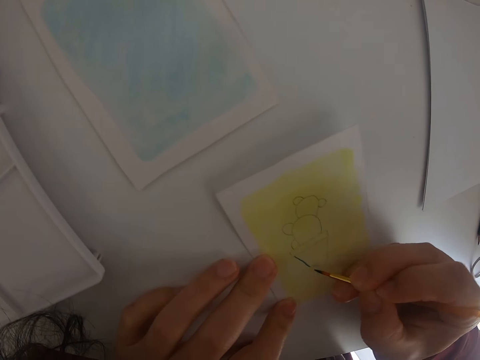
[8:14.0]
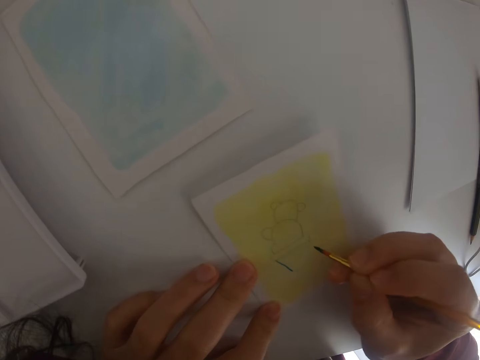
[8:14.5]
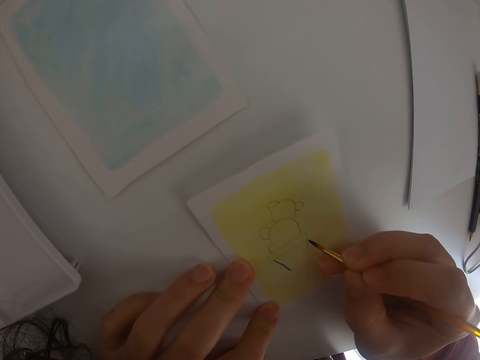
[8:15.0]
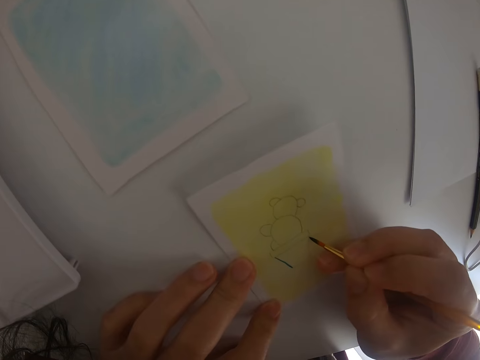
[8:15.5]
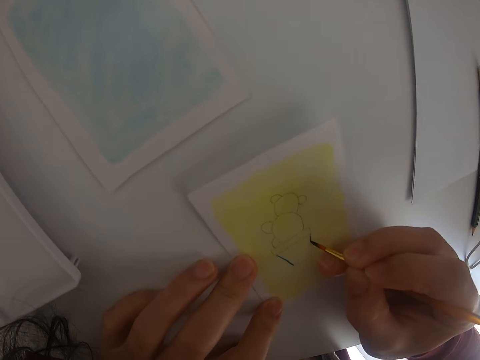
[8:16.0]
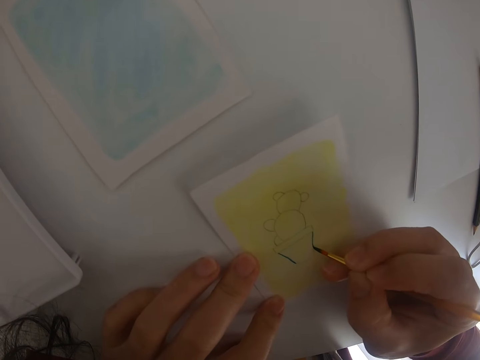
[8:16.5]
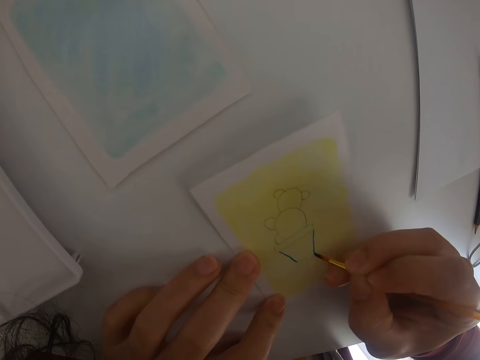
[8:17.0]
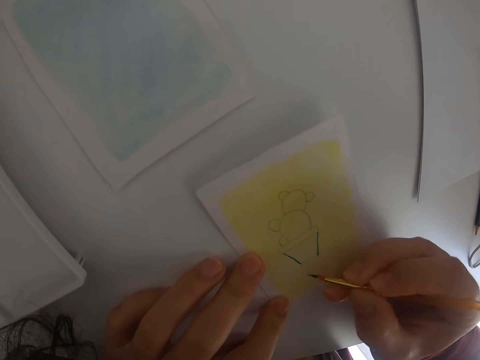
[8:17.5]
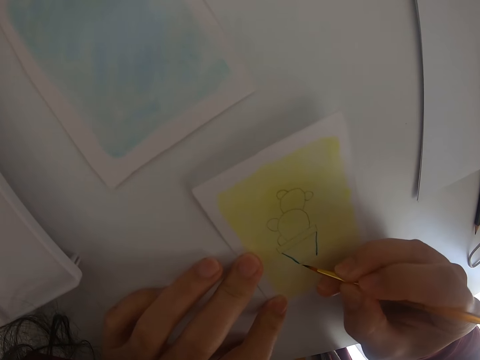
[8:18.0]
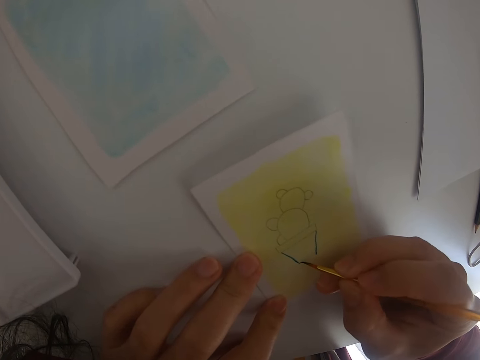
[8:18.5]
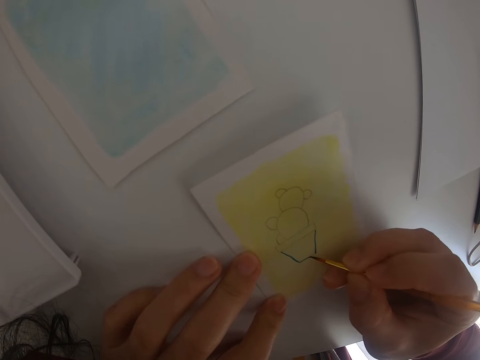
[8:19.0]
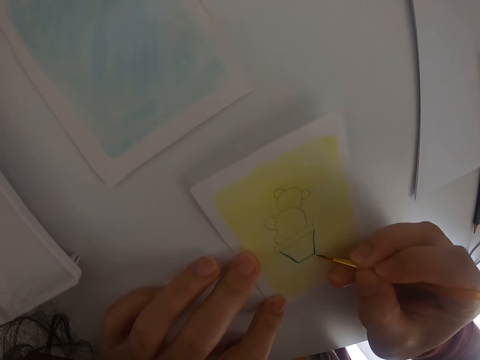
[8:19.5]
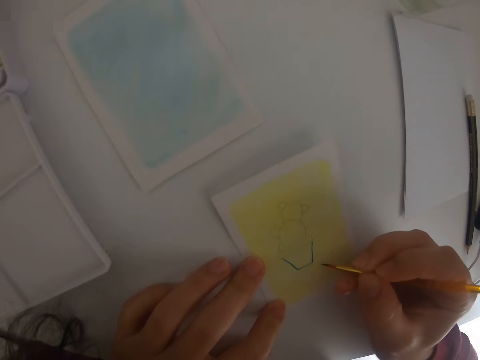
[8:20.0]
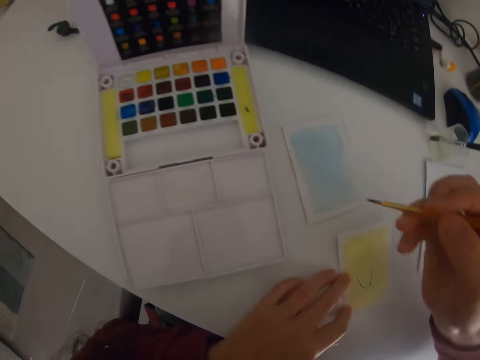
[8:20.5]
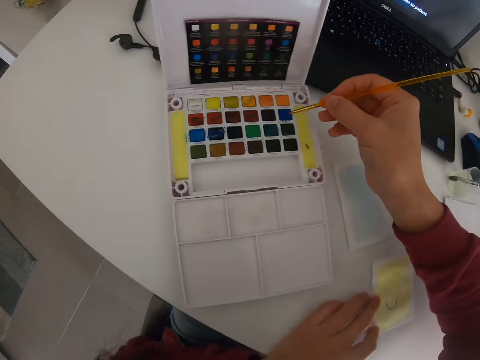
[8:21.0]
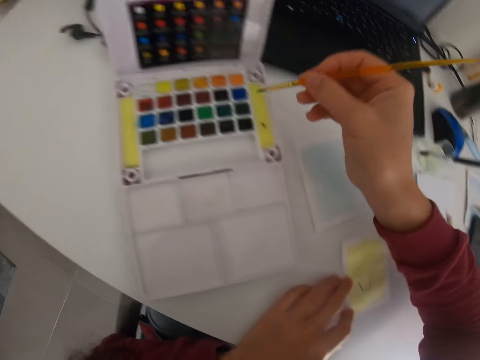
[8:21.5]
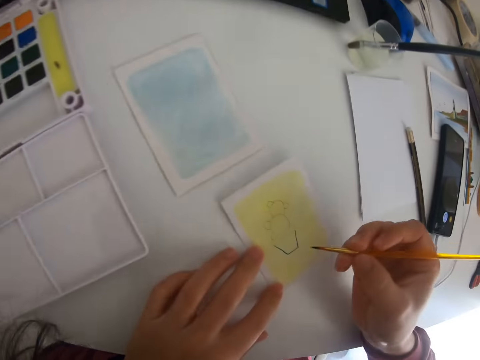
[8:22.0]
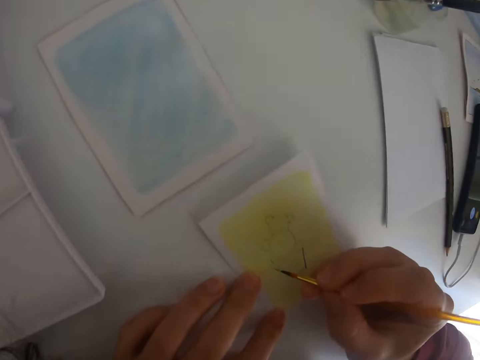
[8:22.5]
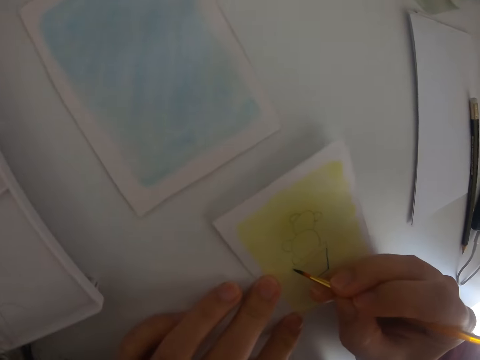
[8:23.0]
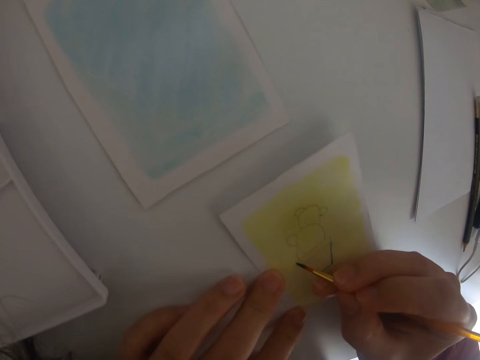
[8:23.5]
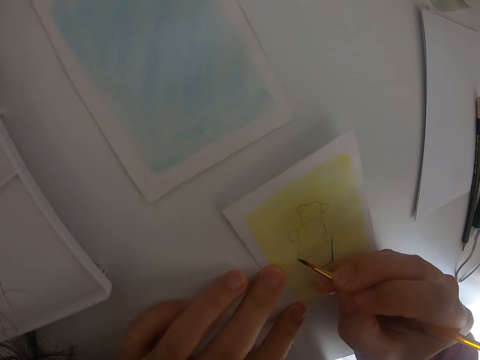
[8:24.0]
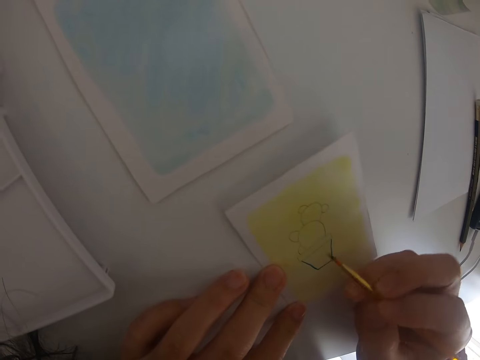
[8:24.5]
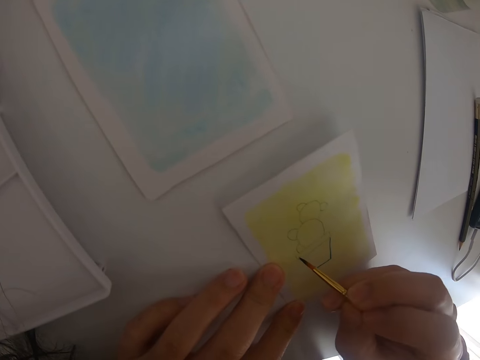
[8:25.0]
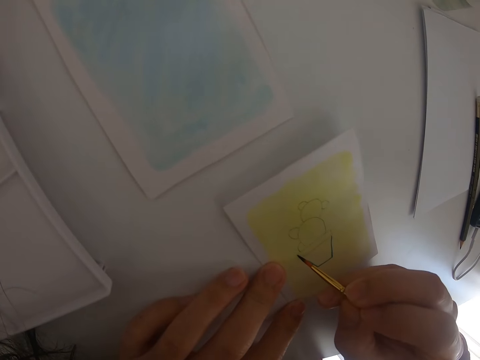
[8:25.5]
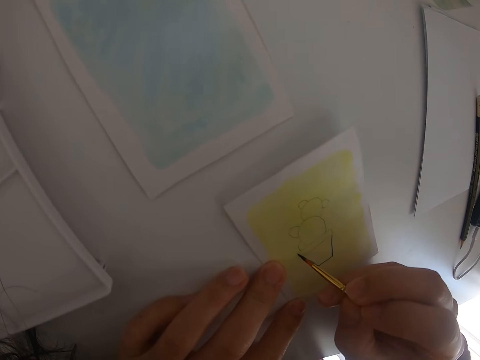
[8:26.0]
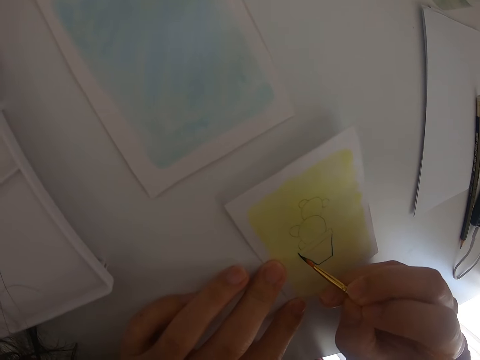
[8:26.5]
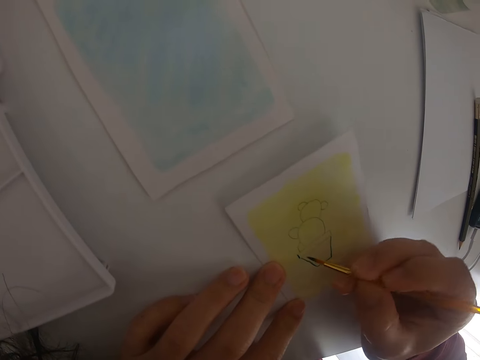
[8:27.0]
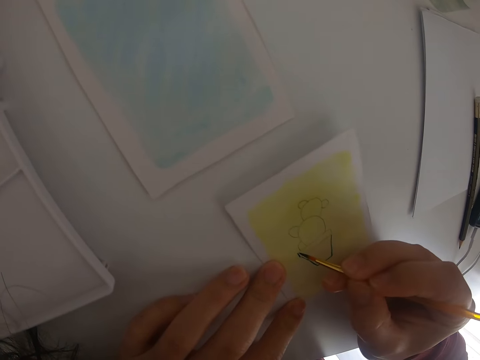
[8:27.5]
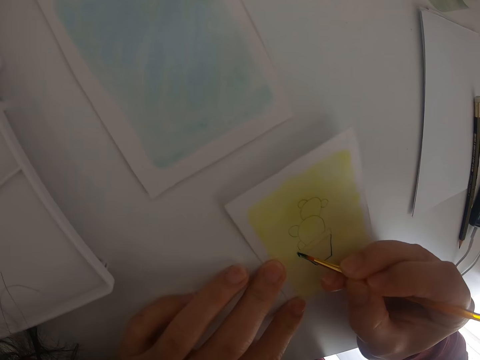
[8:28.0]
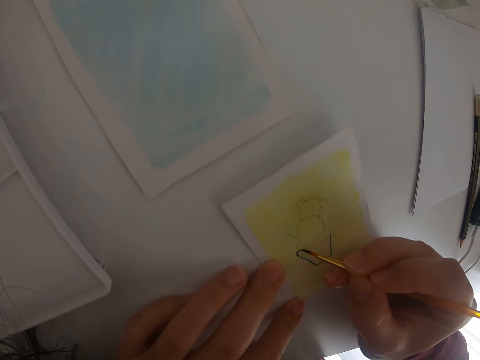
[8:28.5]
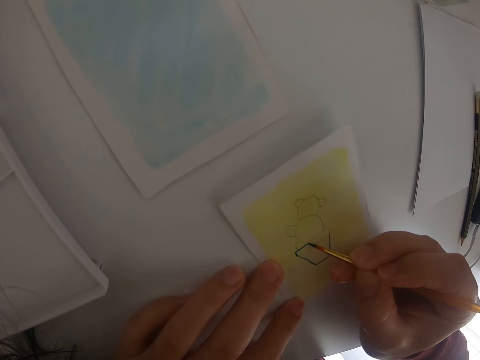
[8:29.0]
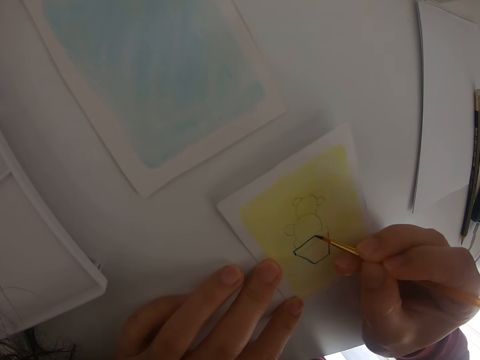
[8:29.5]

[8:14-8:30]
The camera wearer rubs the brush on the paint palette. They remove the brush from the palette paint. They paint. They draw.

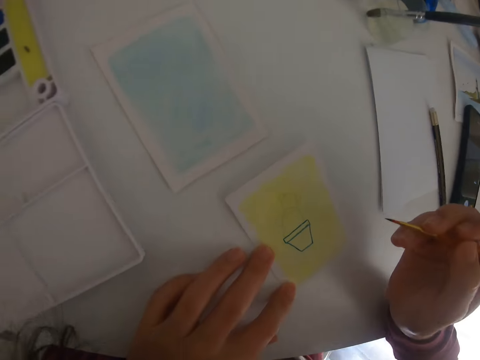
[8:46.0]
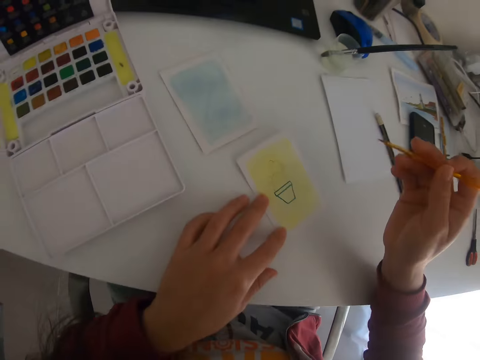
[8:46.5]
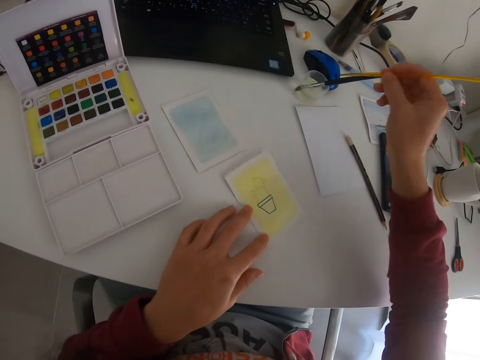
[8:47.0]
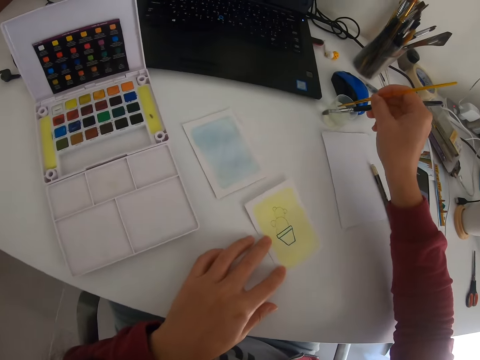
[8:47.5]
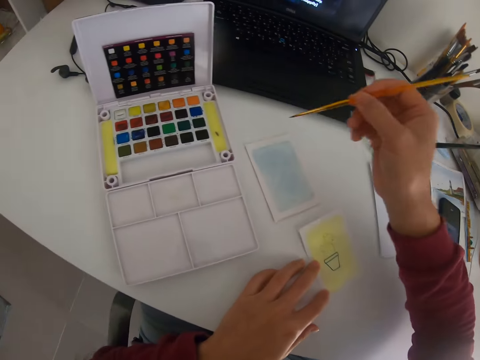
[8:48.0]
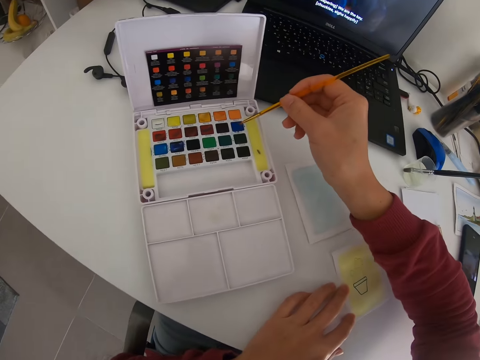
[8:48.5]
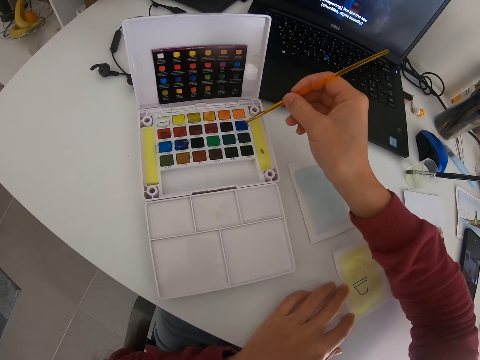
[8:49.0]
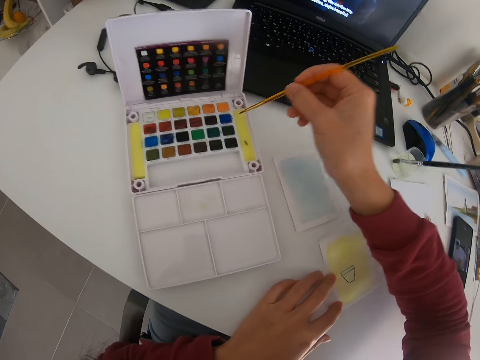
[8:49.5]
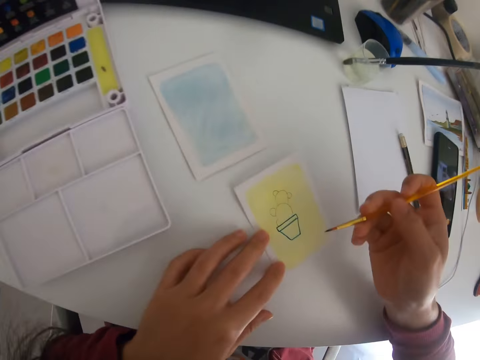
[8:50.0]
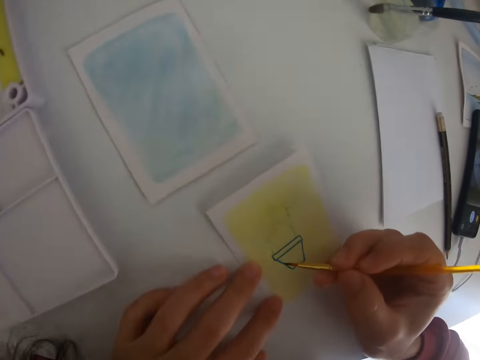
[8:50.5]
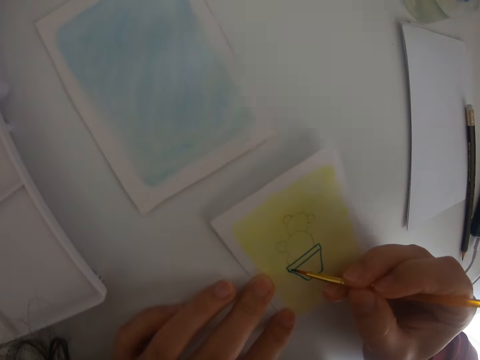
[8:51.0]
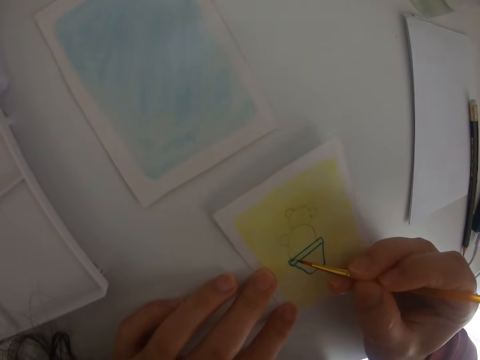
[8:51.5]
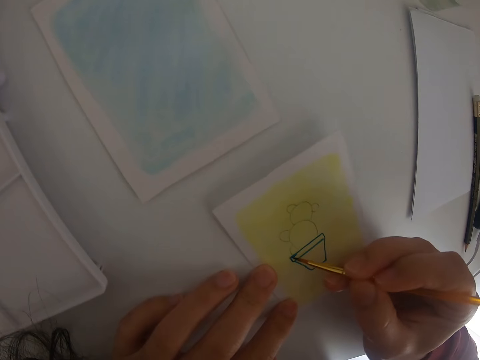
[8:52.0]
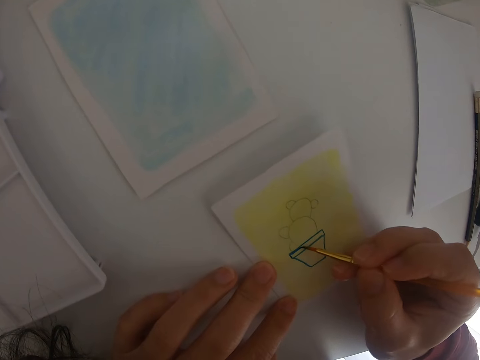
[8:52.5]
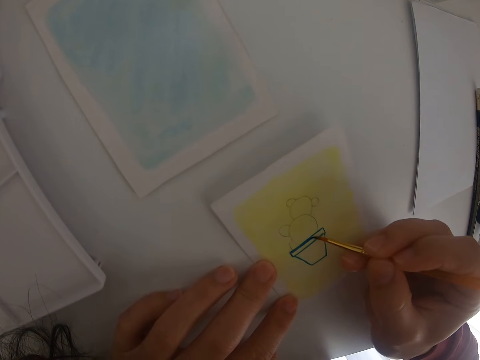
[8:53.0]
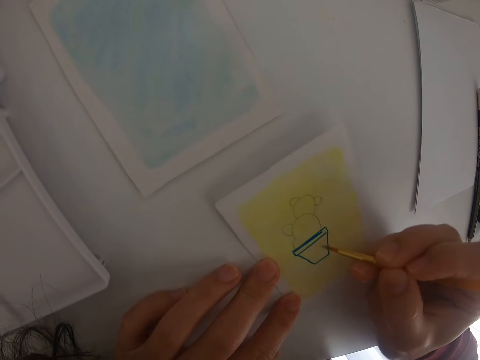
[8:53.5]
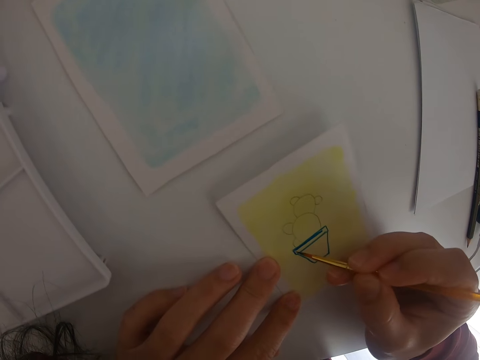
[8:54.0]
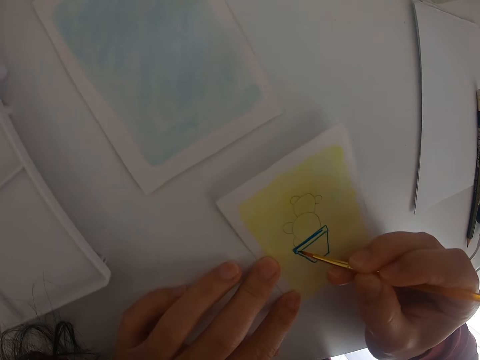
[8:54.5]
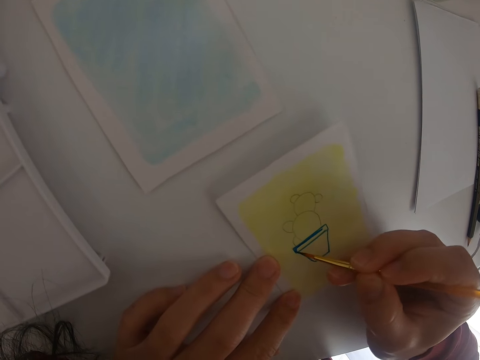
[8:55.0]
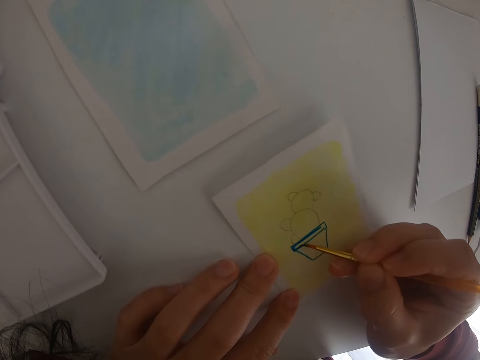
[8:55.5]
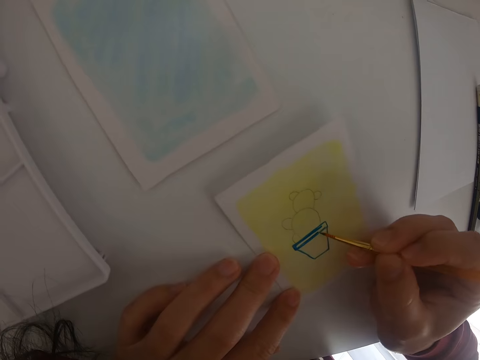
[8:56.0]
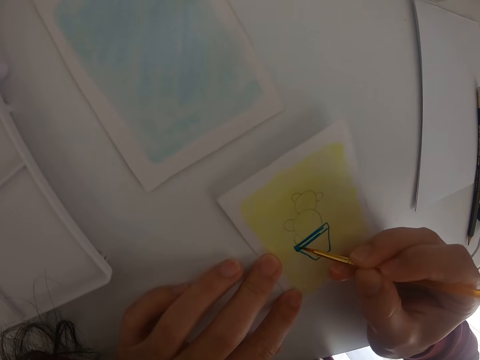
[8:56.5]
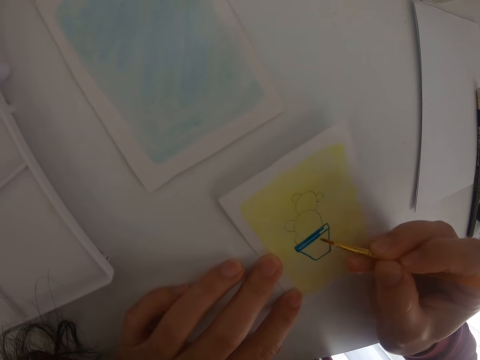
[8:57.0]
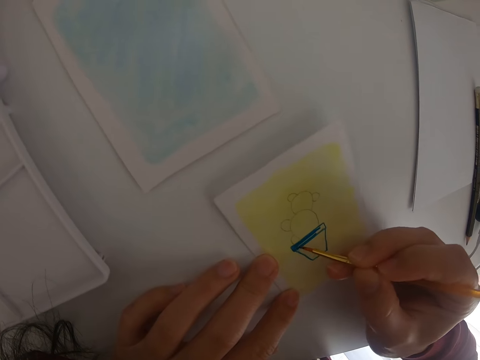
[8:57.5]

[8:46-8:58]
The camera wearer dips the brush in the water. They rub the brush on the paint palette. They remove the paint brush. They paint. They remove the brush from the paint palette. They paint.
